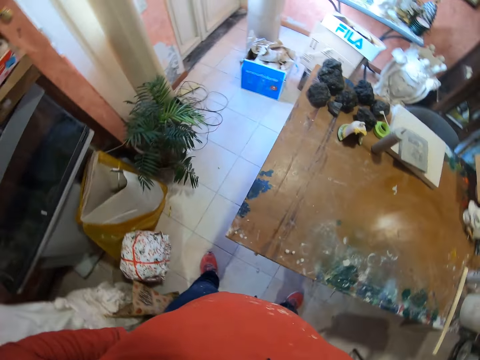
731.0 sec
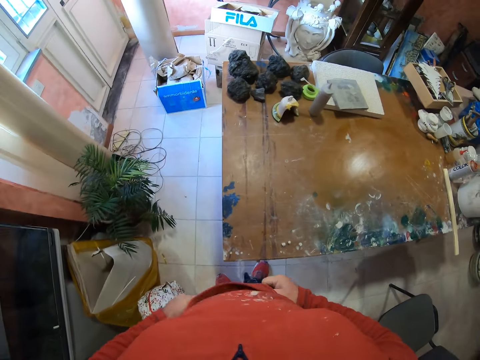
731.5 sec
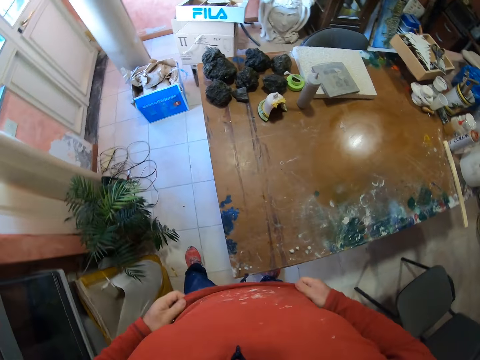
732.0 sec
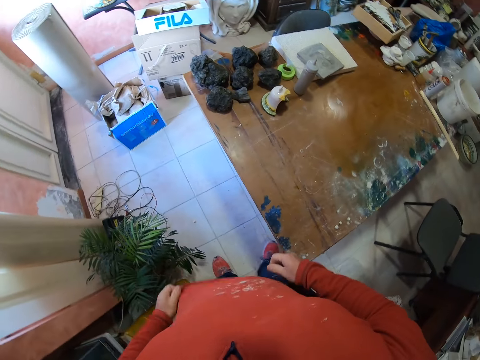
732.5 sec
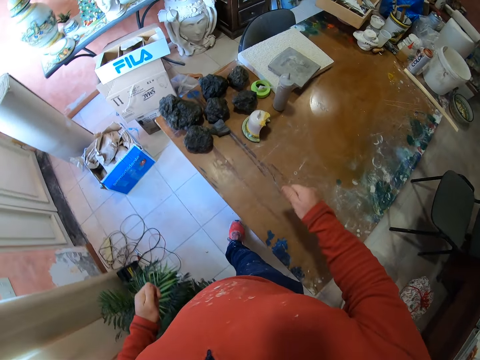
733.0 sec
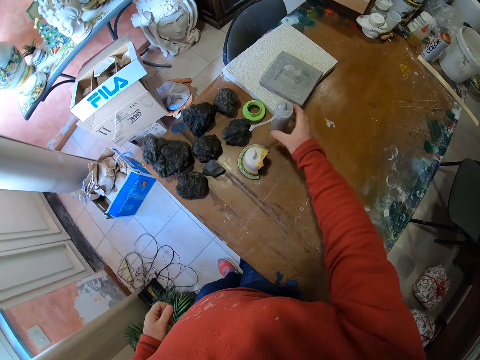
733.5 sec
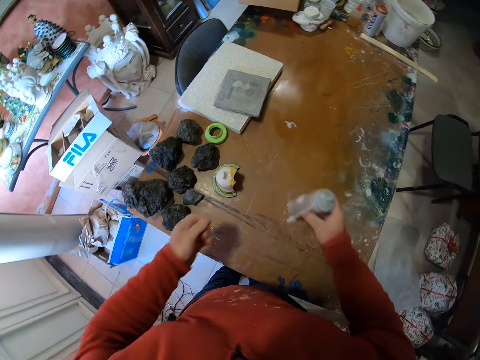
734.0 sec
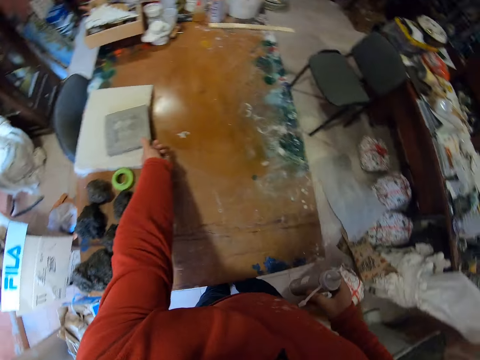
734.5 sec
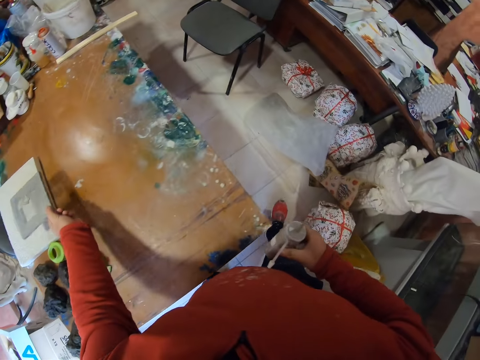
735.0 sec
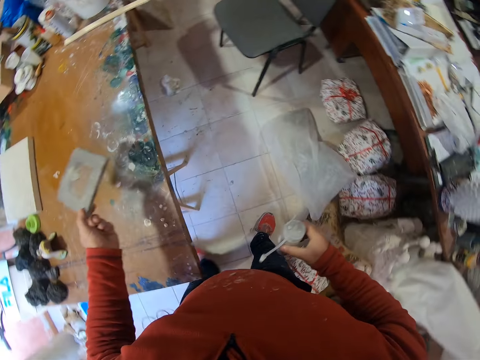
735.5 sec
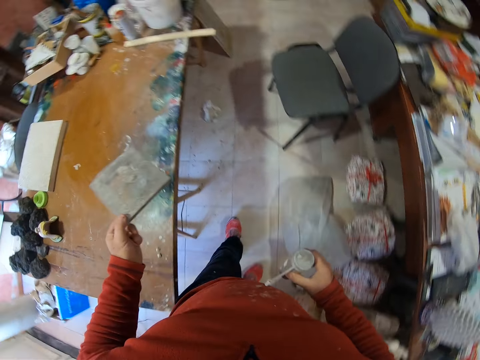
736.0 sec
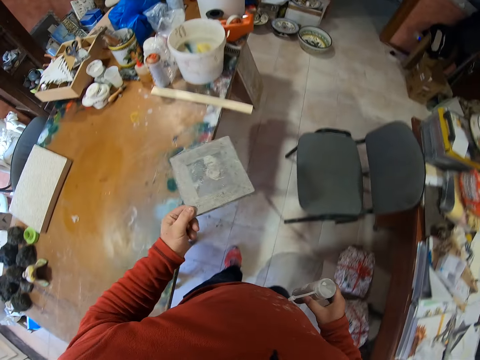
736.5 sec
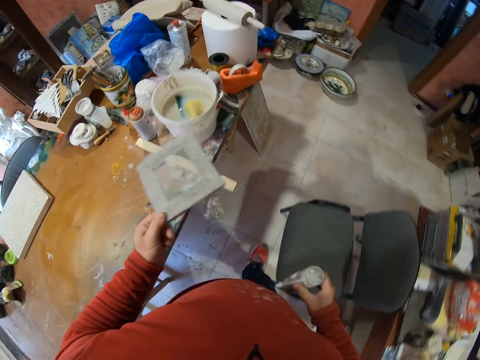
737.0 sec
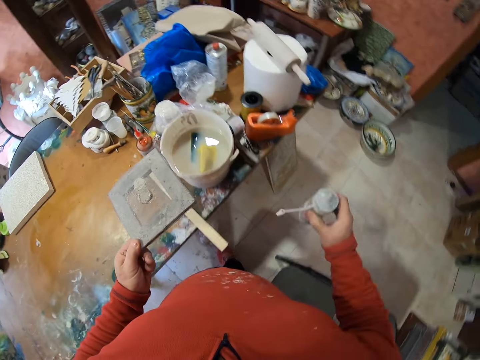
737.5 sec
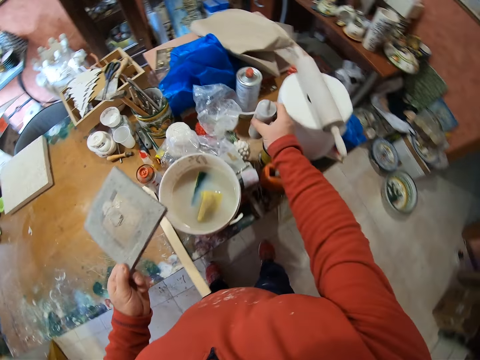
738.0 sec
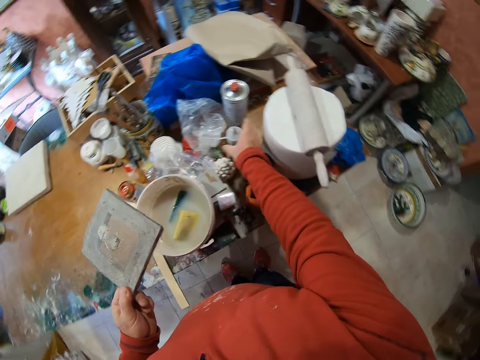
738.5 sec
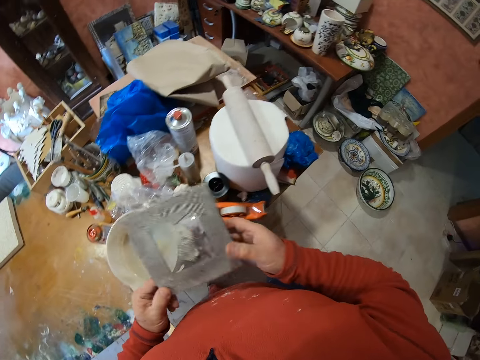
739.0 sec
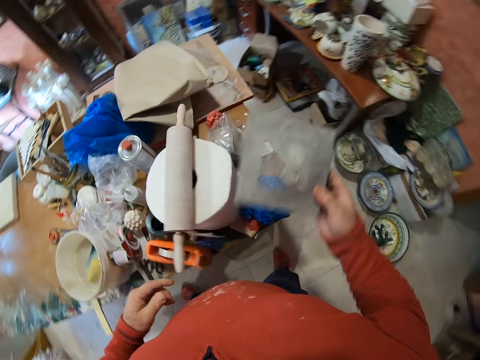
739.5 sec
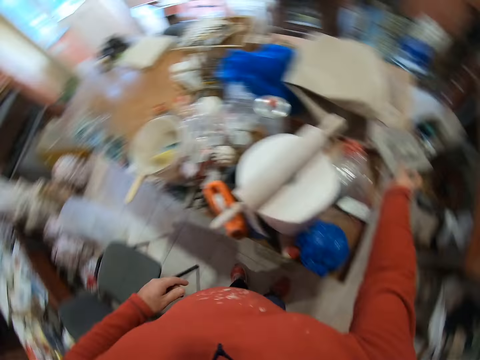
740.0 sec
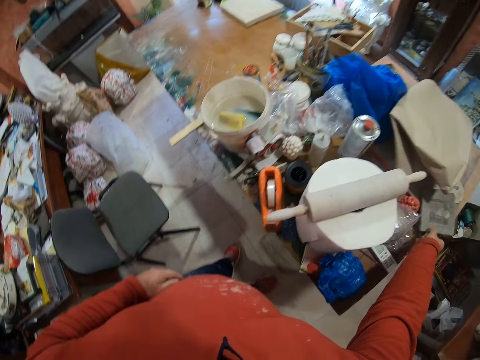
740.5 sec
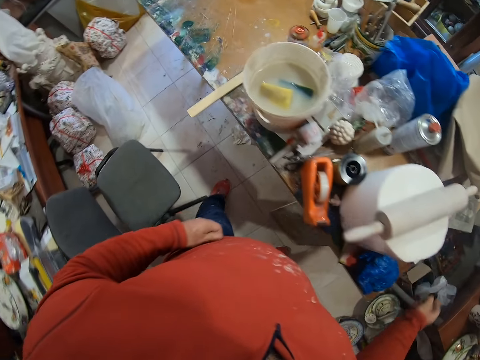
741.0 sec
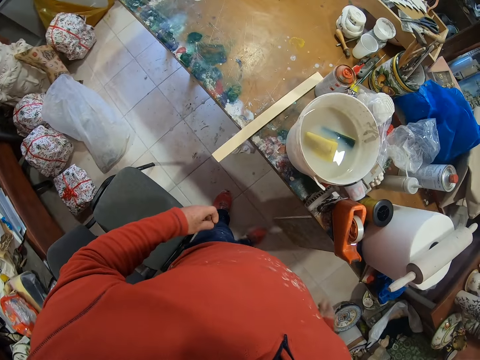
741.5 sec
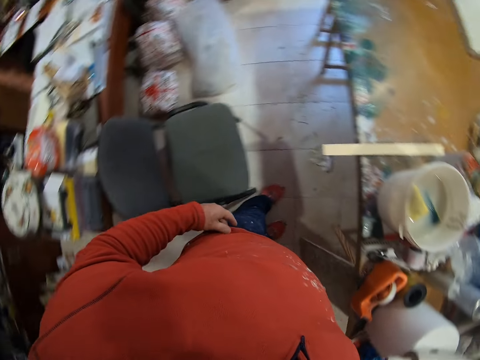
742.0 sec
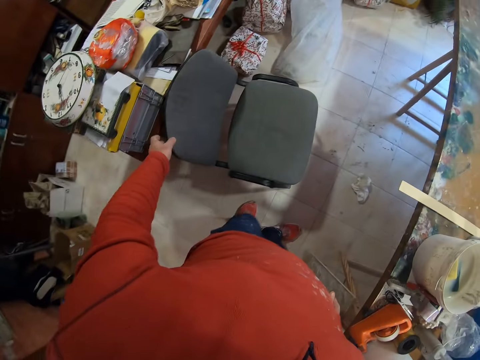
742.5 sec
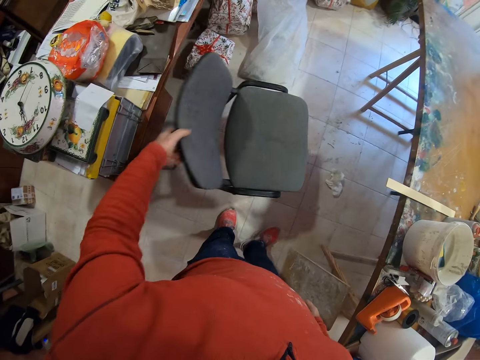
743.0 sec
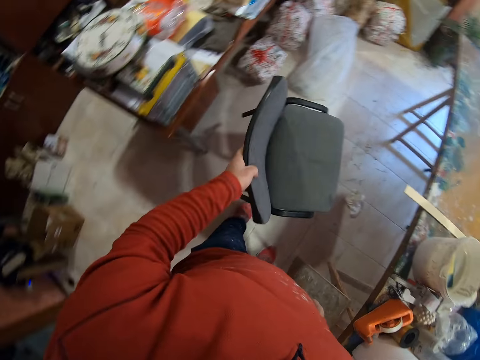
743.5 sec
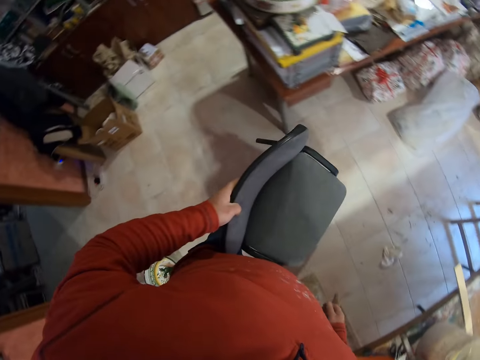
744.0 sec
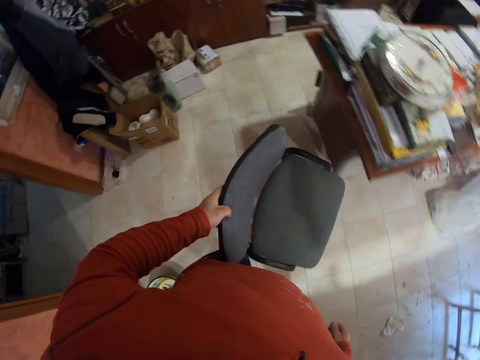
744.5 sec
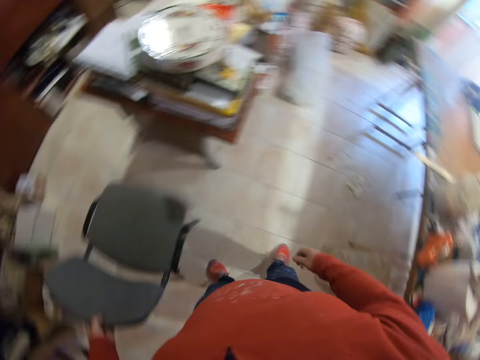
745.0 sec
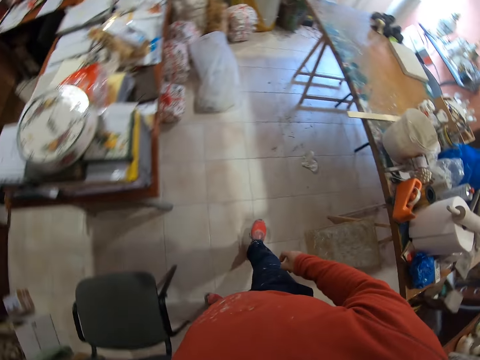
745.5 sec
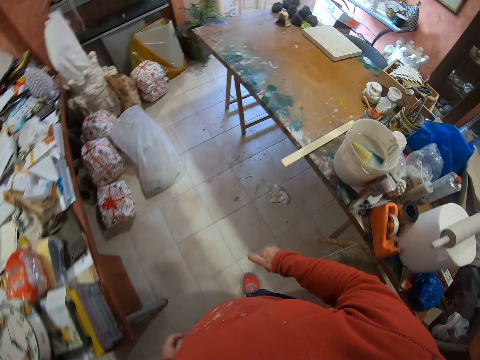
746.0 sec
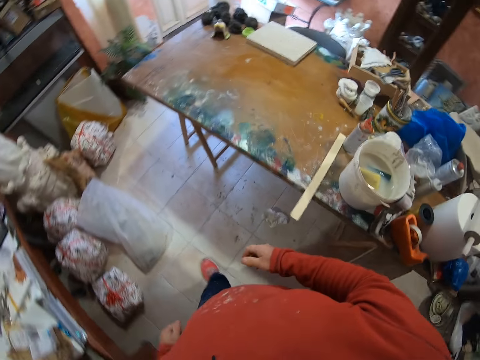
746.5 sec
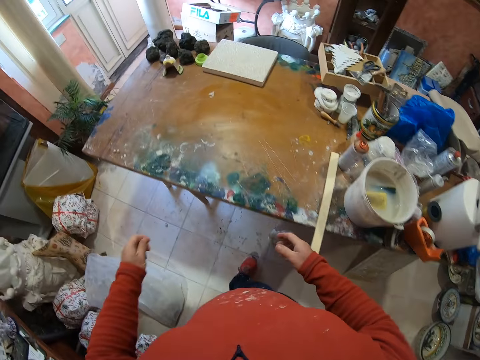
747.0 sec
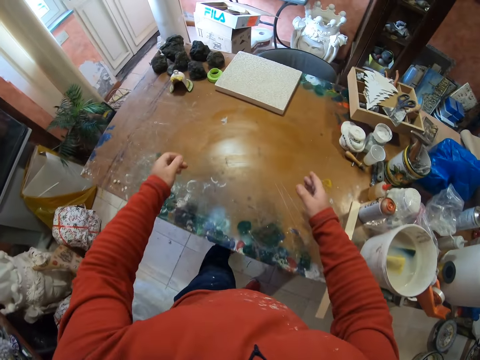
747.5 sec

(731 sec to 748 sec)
The camera wearer walks in the room. He holds his top. He adjusts the sweater. He walks in the room. He picks up a container or bottle. He moves the bottle. He picks up a board or plate. He moves the plate on the table. He walks in the room. He puts the bottle on the table. He holds the board. He drops the board. He walks in the room. He lifts the chair. He moves the chair. He drops the chair. He walks in the room.

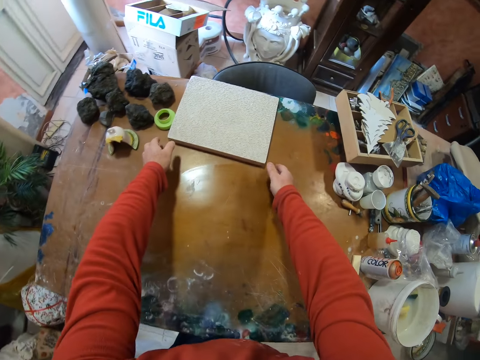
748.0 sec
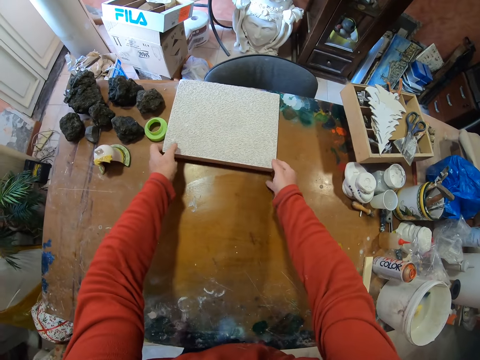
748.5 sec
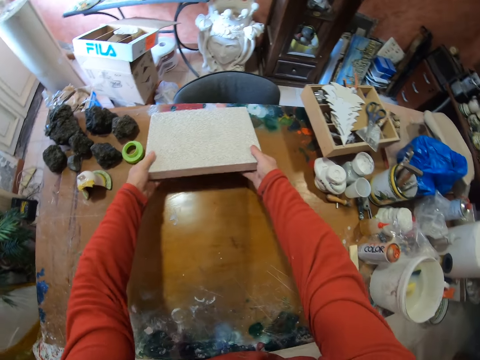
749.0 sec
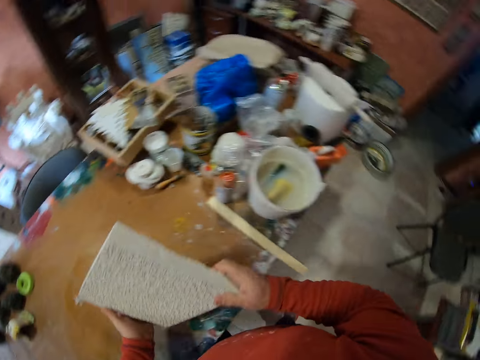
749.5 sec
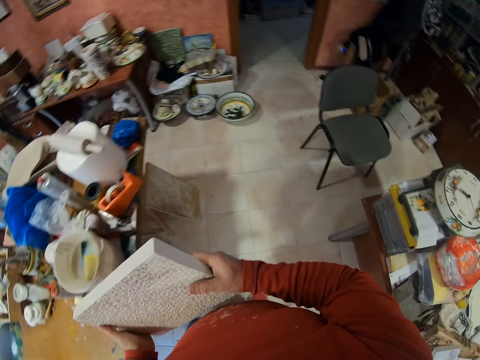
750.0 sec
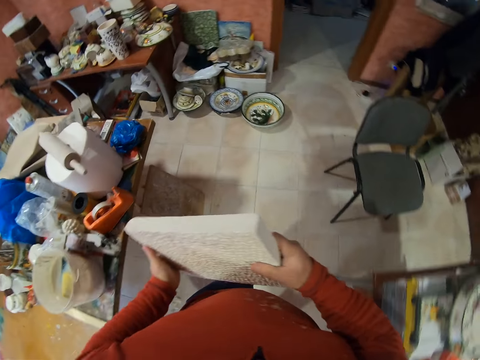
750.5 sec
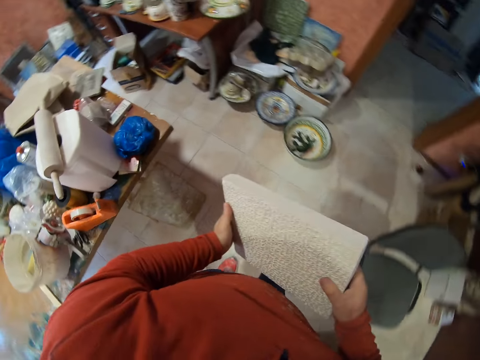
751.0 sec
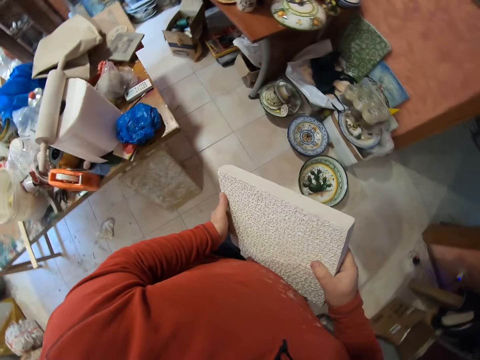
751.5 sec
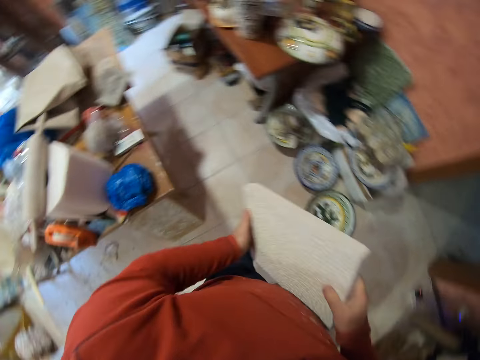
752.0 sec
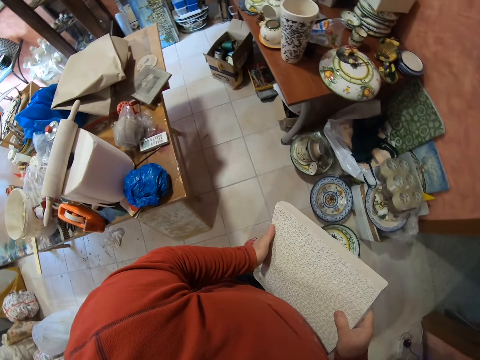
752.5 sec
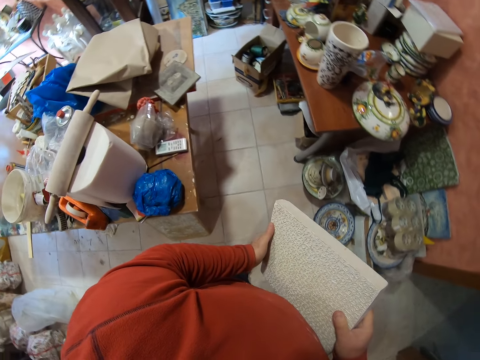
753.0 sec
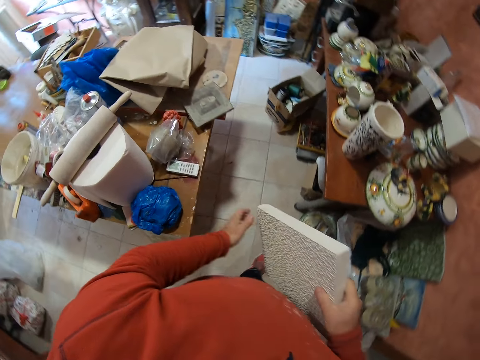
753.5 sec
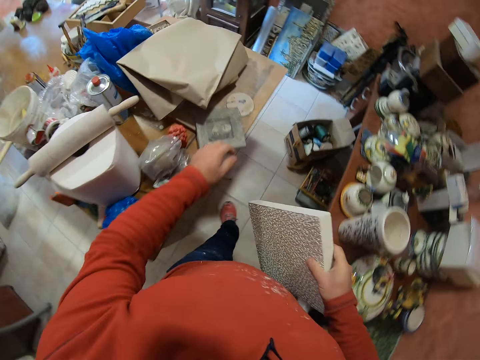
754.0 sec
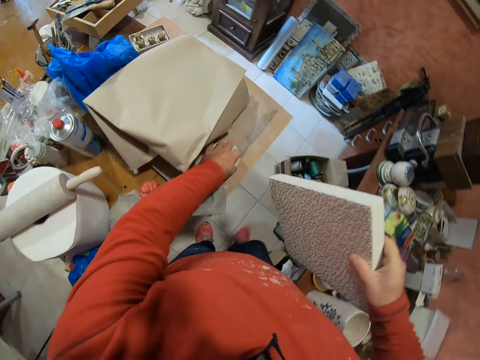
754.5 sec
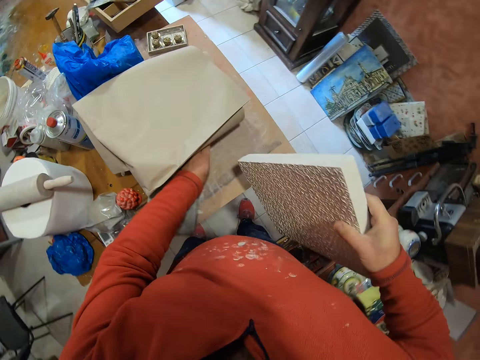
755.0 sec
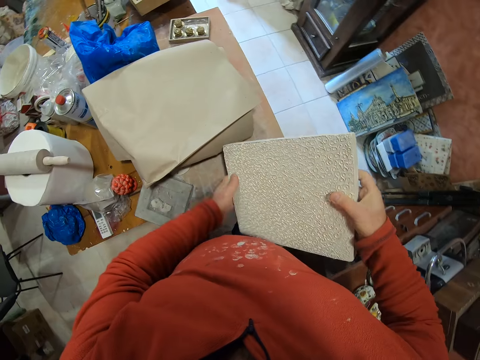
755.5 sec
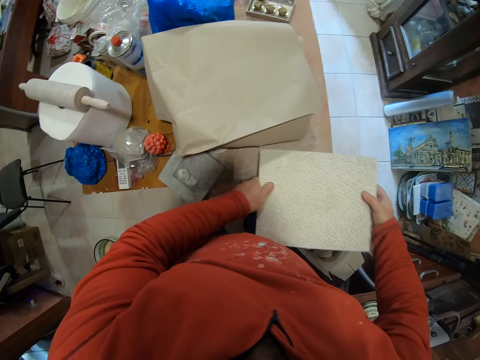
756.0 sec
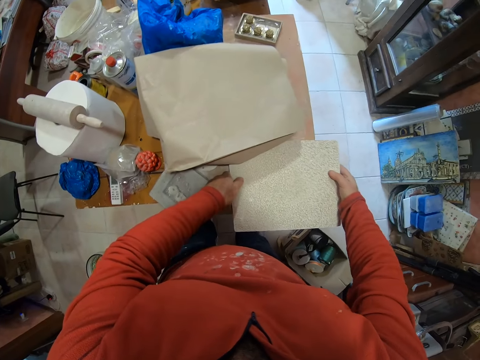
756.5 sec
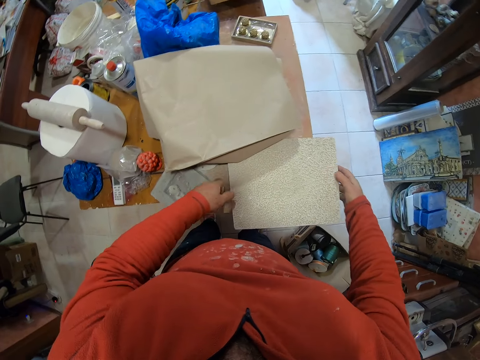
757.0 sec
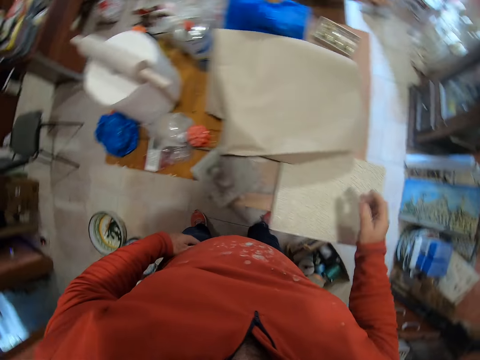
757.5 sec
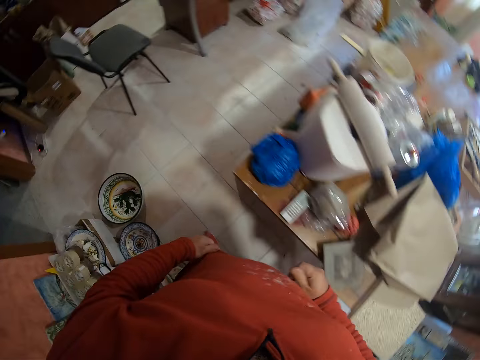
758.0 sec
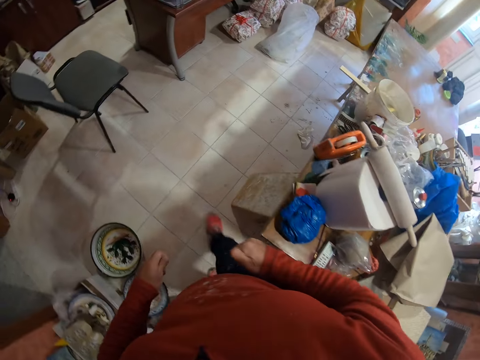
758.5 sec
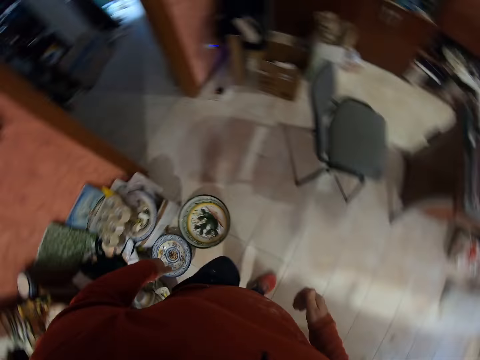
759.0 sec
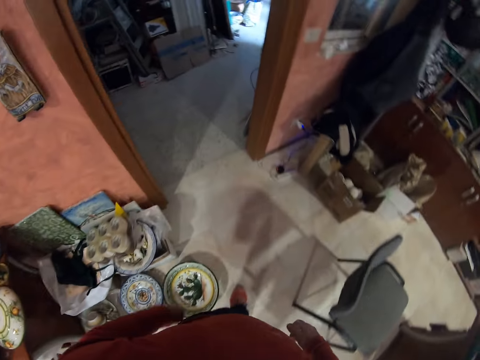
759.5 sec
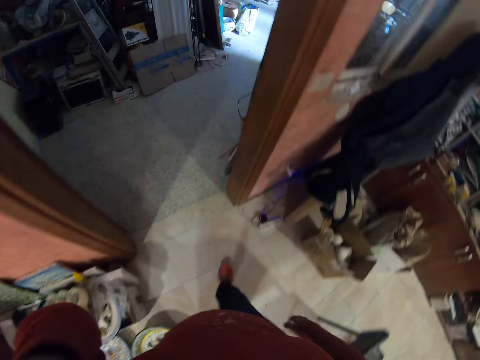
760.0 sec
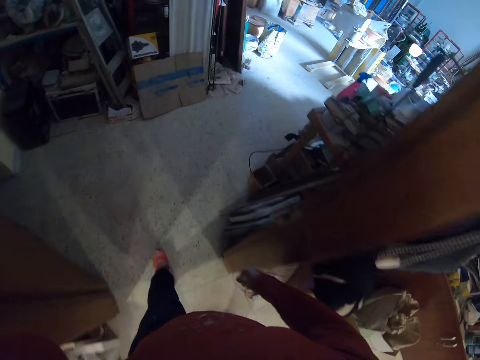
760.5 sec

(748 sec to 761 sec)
The camera wearer picks up something. They move a board on the table. They walk in the room. They move something. They put the board on the table. They hold something. They drop something. They walk in the room.
